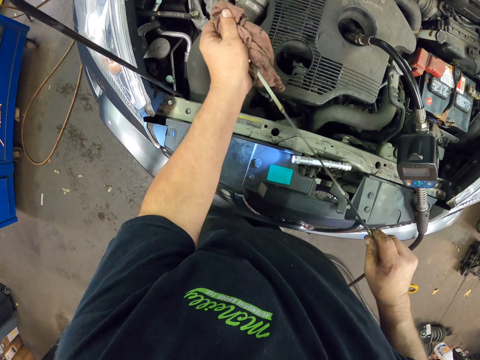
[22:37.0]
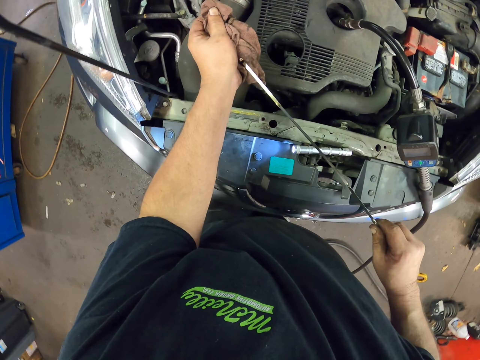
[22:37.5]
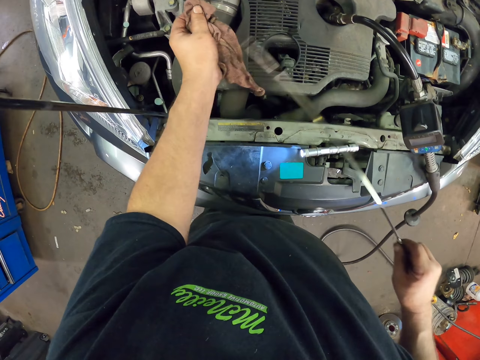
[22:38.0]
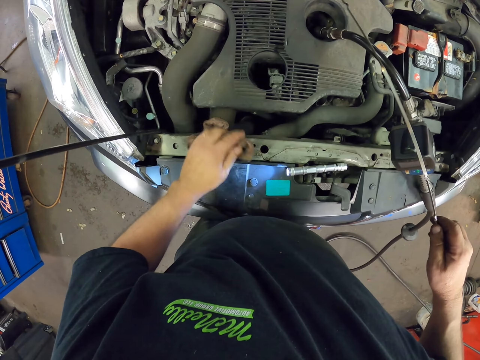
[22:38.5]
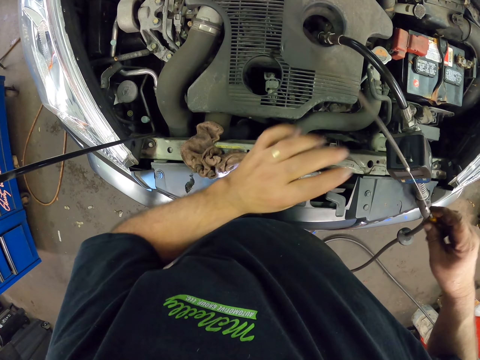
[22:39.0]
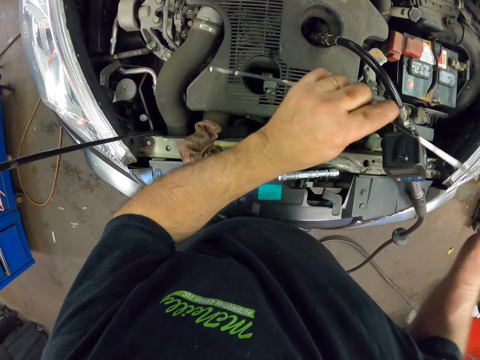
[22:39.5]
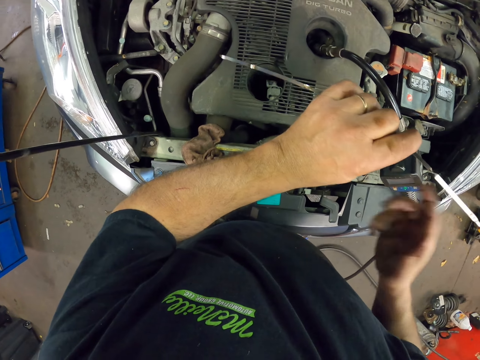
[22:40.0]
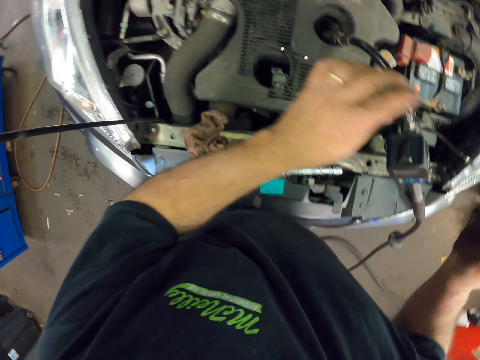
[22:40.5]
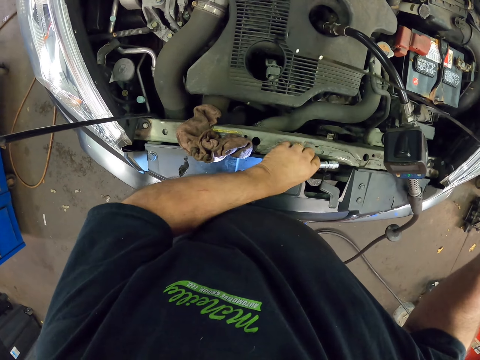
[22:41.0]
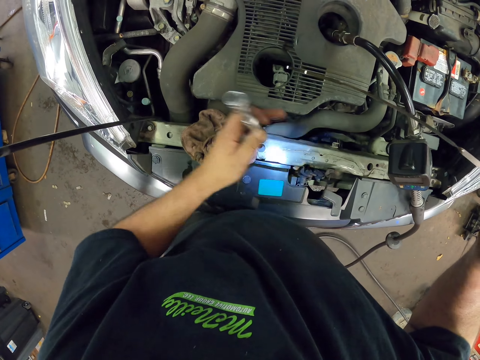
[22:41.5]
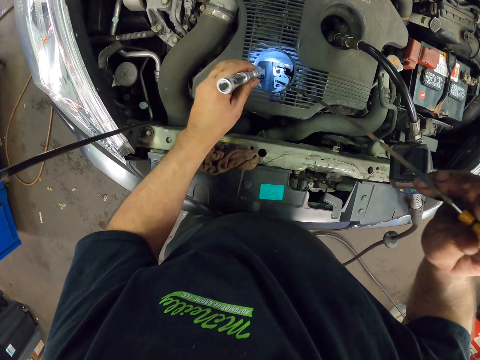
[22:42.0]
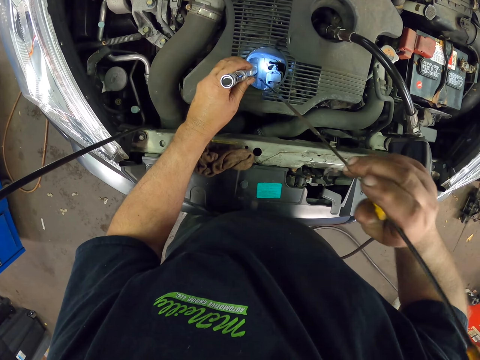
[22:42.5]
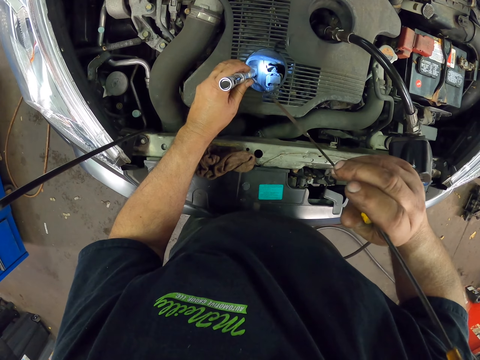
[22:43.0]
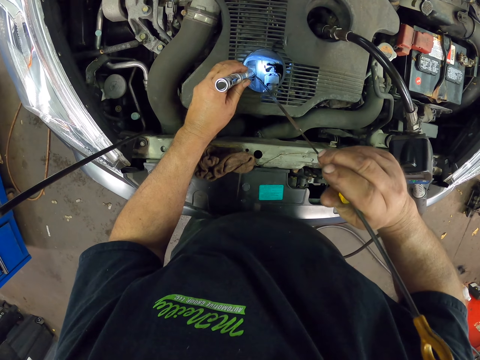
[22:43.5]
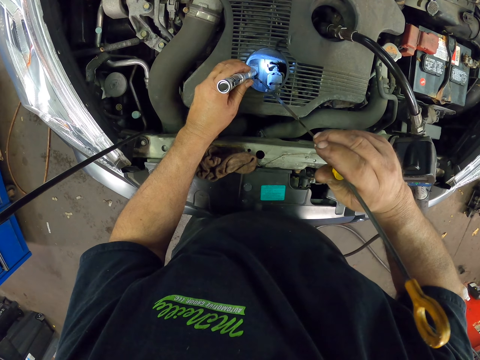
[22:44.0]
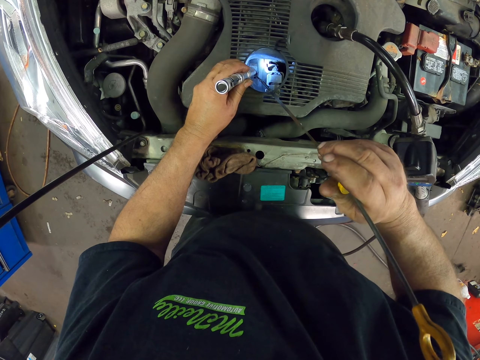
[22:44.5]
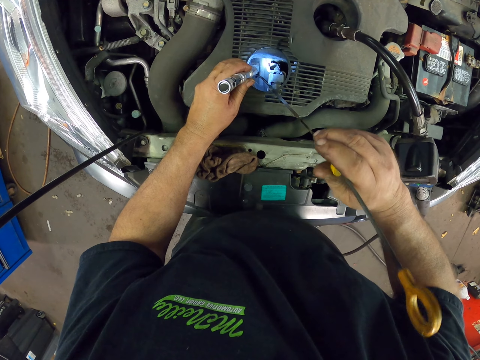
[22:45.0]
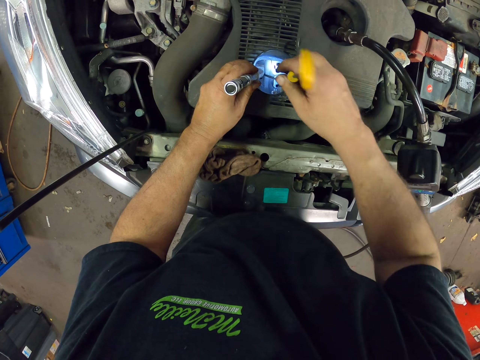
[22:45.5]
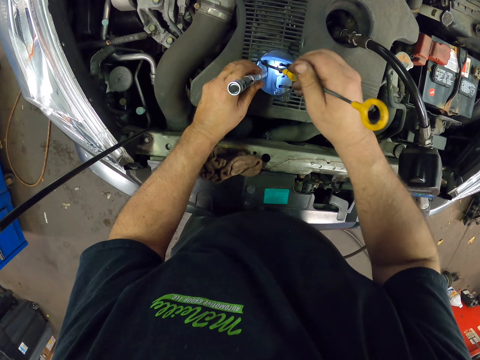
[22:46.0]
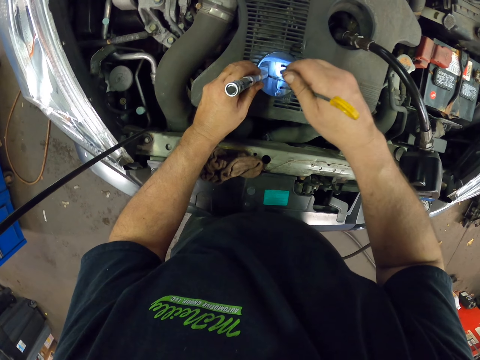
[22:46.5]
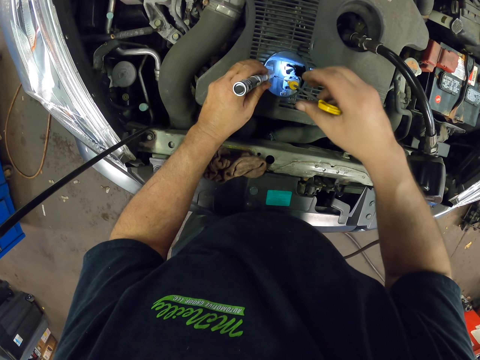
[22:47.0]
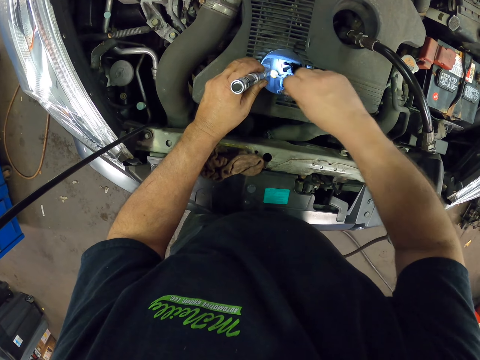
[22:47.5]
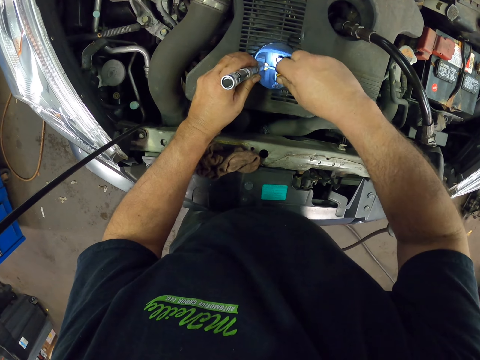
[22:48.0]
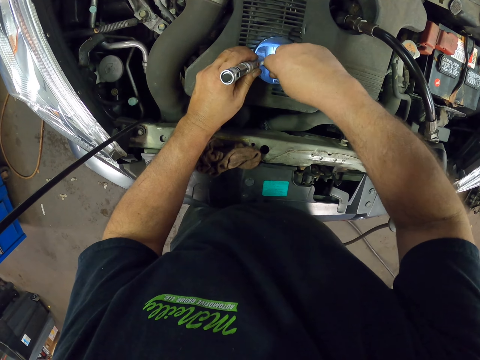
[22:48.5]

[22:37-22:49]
The camera wearer places the towel on the car. They hold the dipstick with both hands. They pick up the torch from the towel. They dip the dipstick in the engine. They beam the torch on the oil tank.

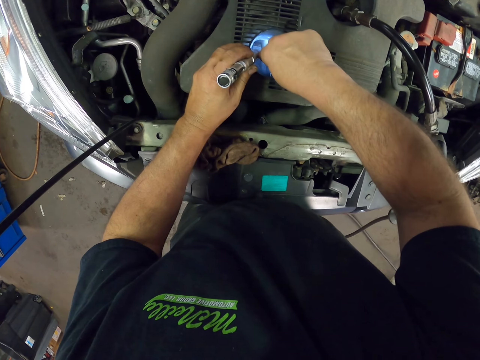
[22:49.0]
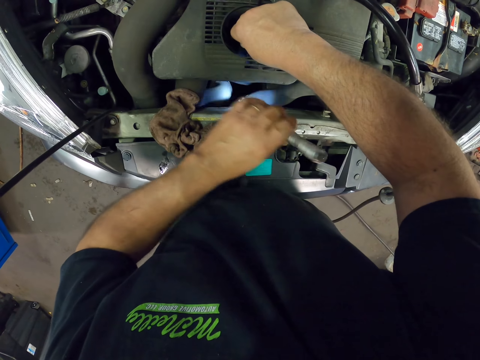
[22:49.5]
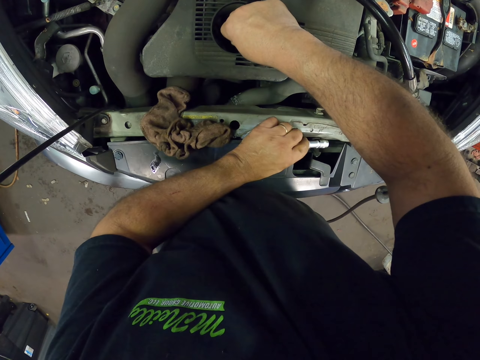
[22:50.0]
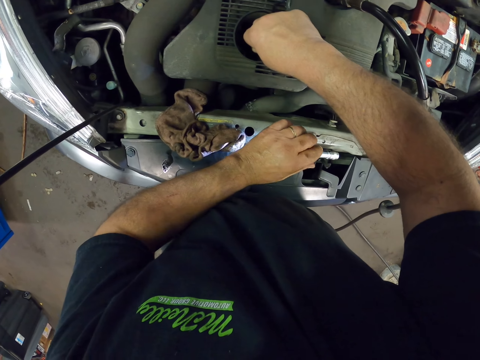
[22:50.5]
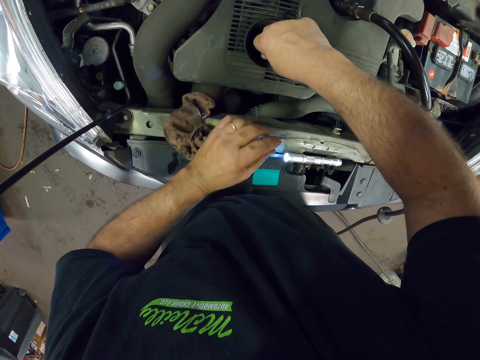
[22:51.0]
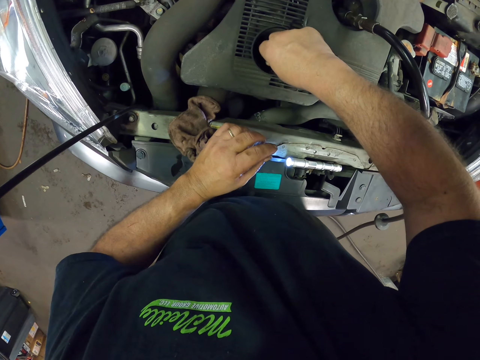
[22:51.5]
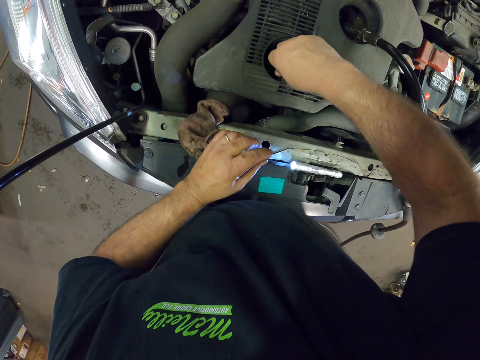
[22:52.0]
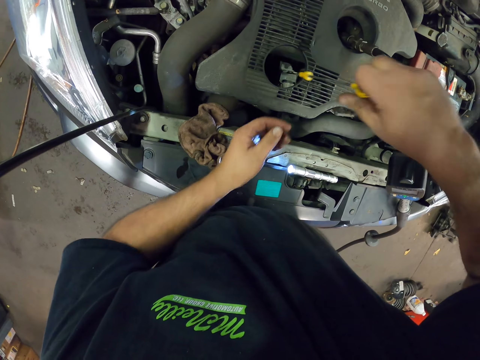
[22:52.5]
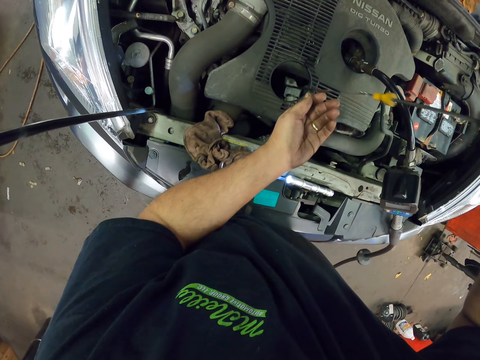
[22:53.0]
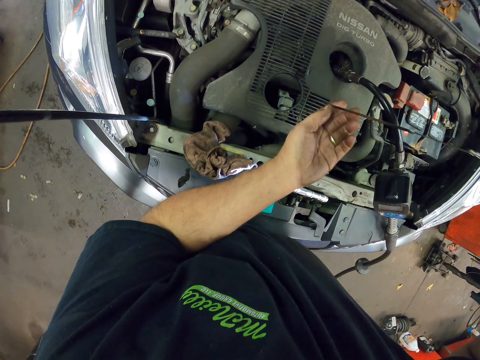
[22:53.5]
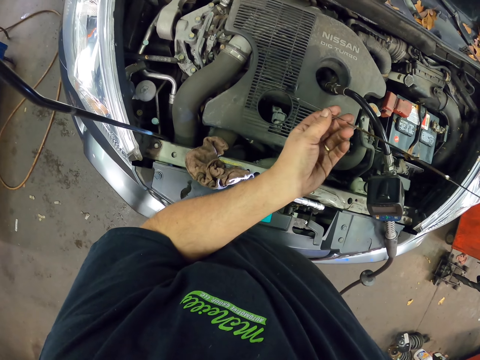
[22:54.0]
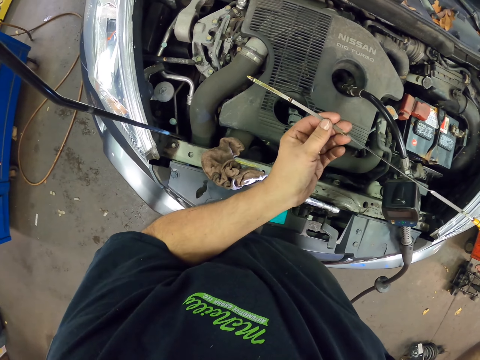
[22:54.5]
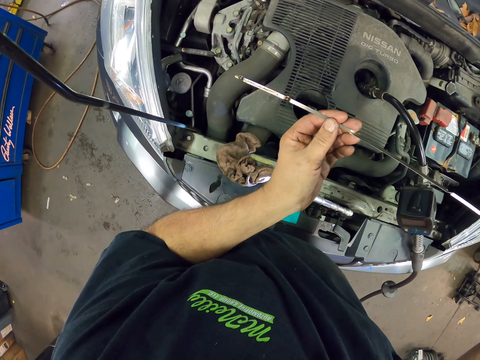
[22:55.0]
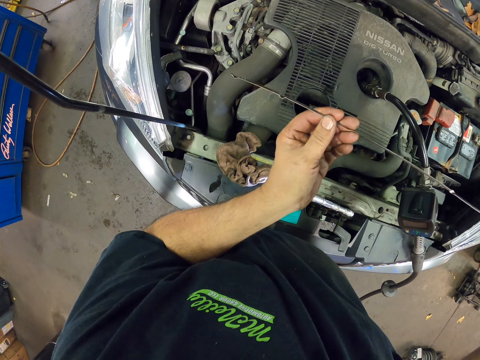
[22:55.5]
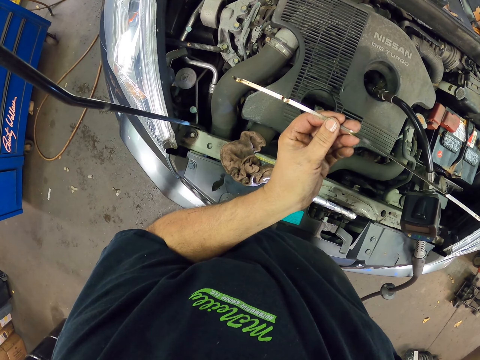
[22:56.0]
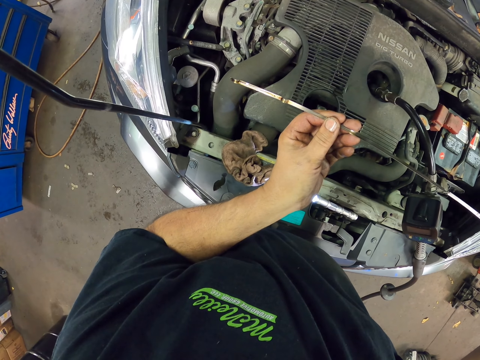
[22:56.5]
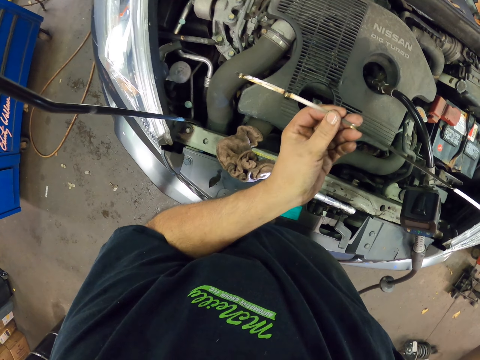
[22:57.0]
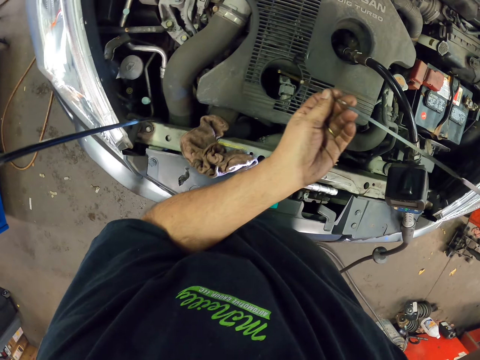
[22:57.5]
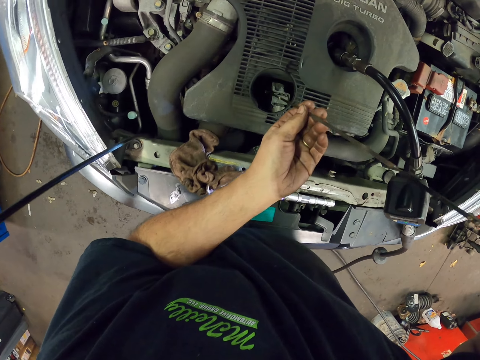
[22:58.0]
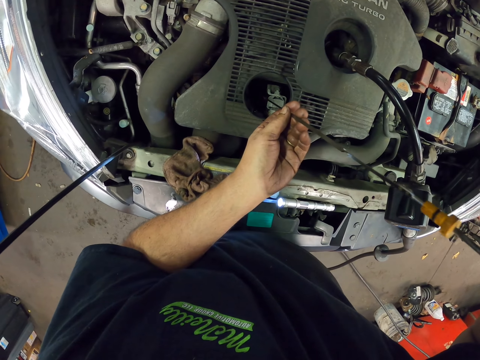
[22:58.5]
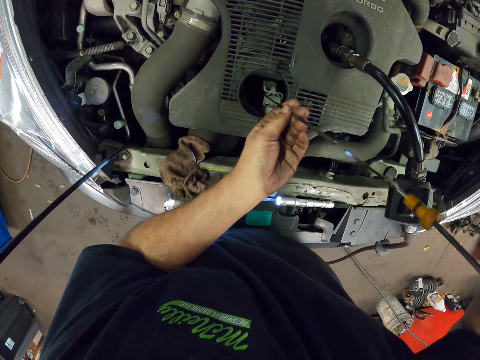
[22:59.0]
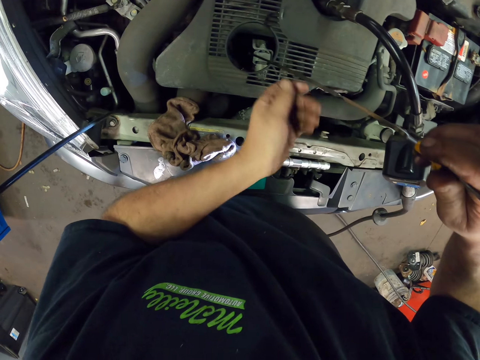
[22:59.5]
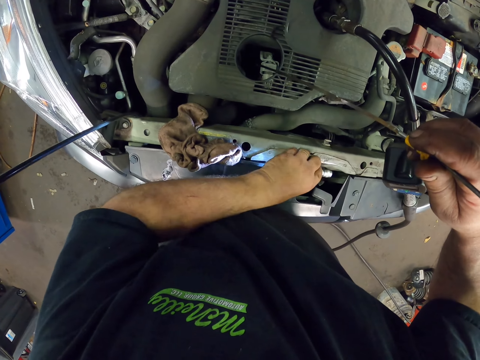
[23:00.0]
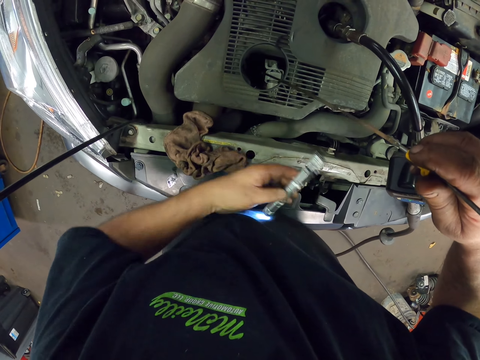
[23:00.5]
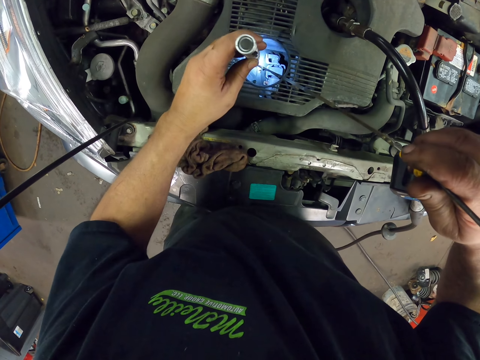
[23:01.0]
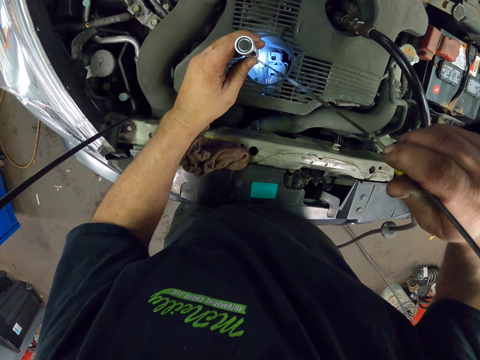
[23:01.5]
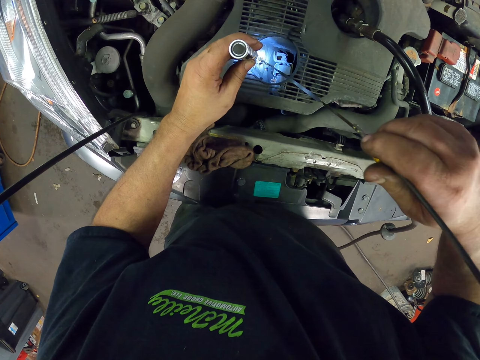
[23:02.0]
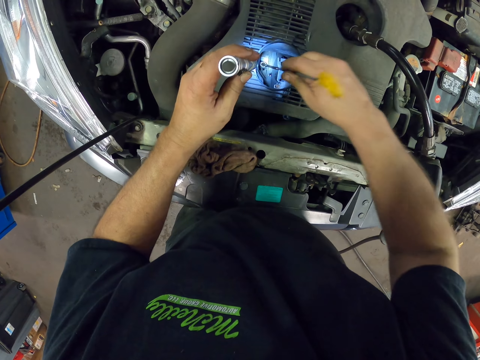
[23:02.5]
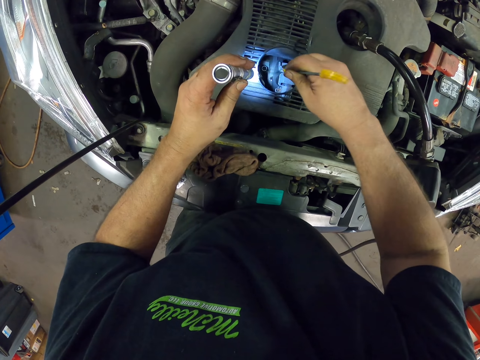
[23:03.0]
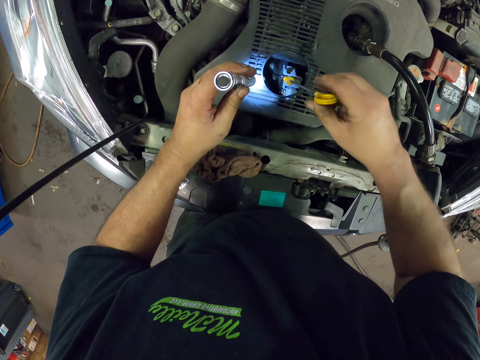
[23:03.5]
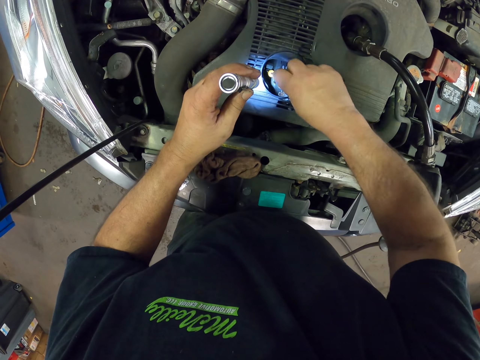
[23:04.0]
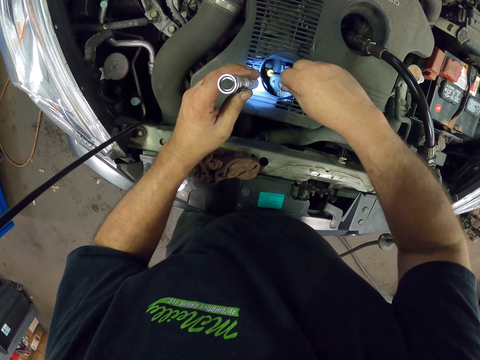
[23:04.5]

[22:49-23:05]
The camera wearer places the torch on the car. They remove the dipstick from the engine. They hold the dipstick with both hands. They look at the dipstick. They tilt the dipstick. They dip the dipstick into the car. They pick up the torch from the car. They look at the dipstick with the torch. They light the car with the torch. They dip the dipstick into the car.
